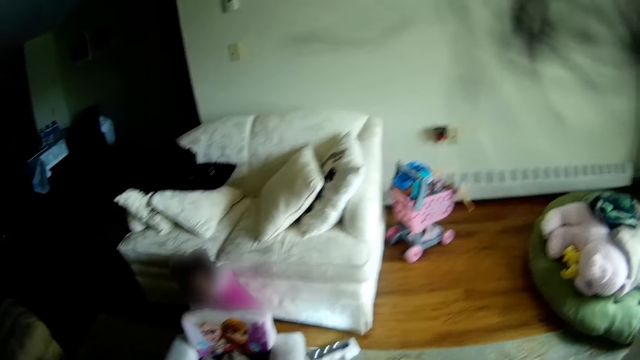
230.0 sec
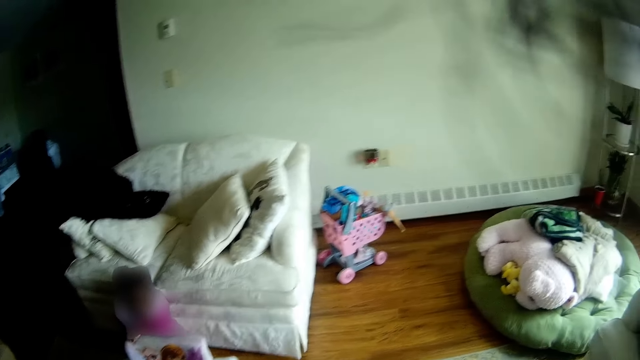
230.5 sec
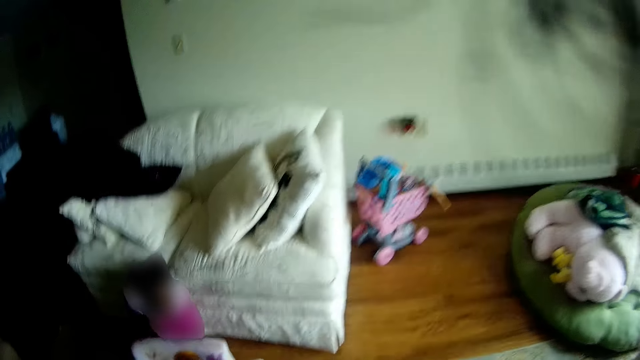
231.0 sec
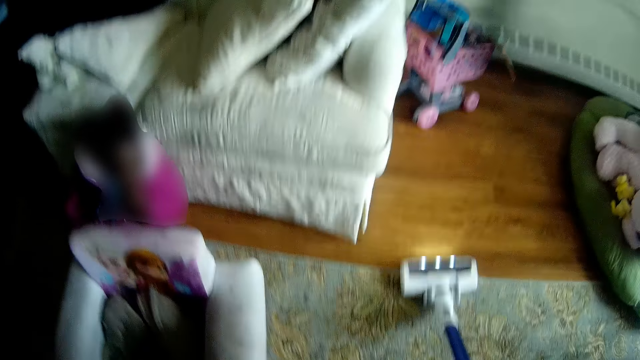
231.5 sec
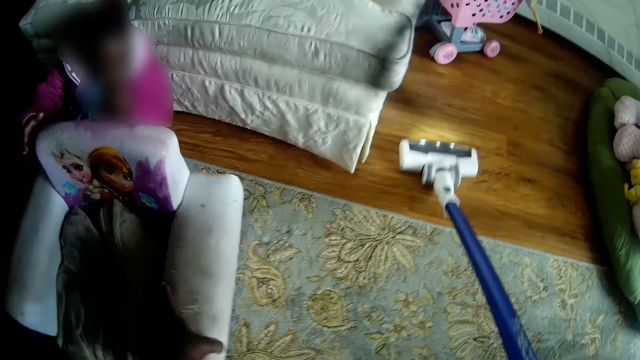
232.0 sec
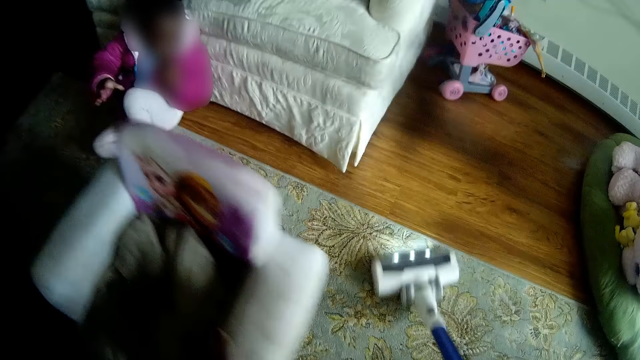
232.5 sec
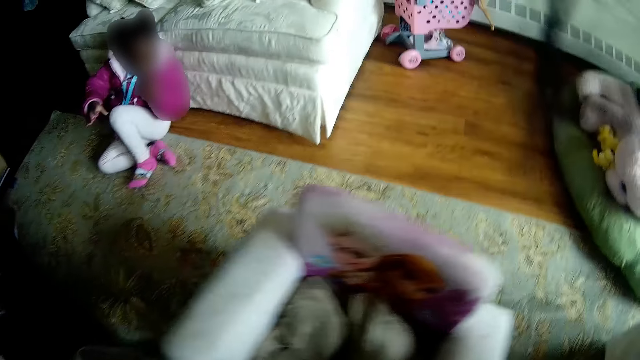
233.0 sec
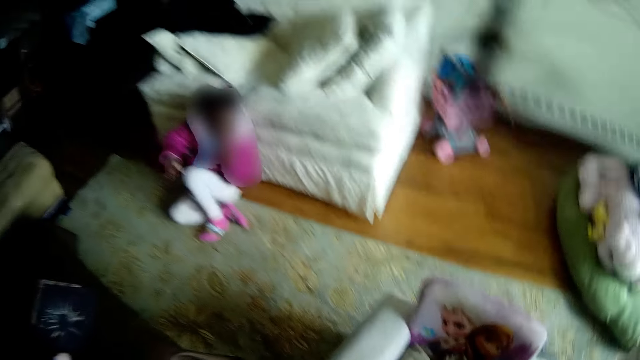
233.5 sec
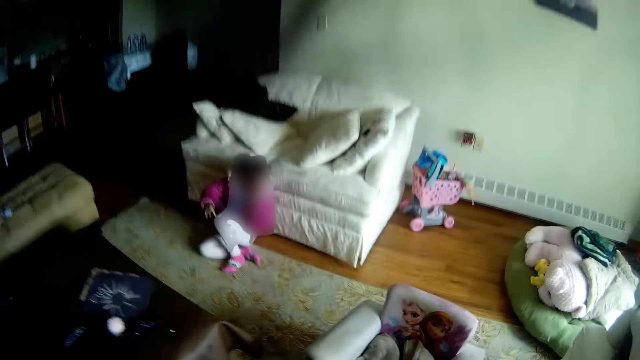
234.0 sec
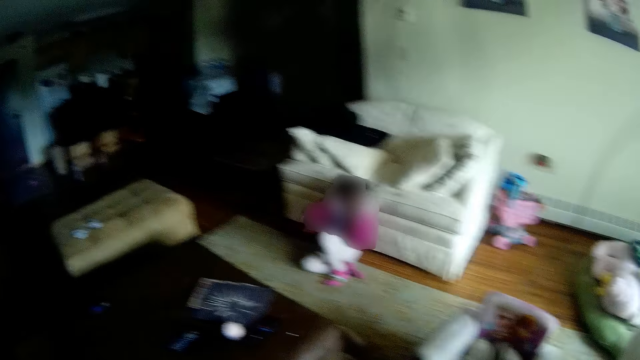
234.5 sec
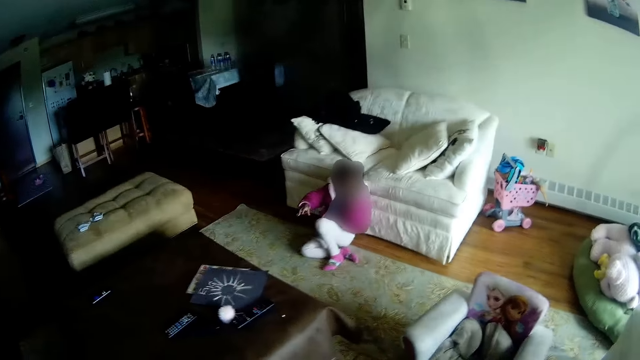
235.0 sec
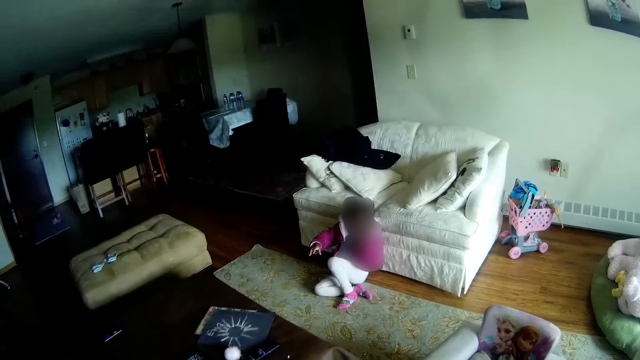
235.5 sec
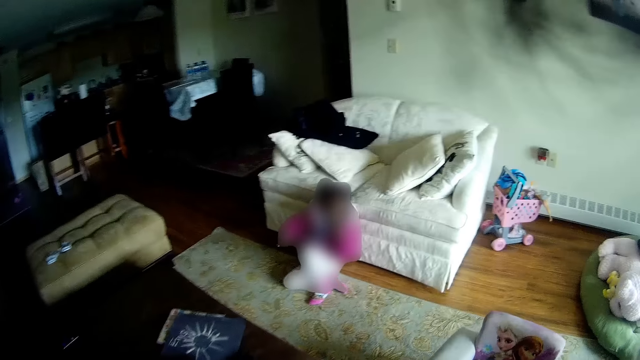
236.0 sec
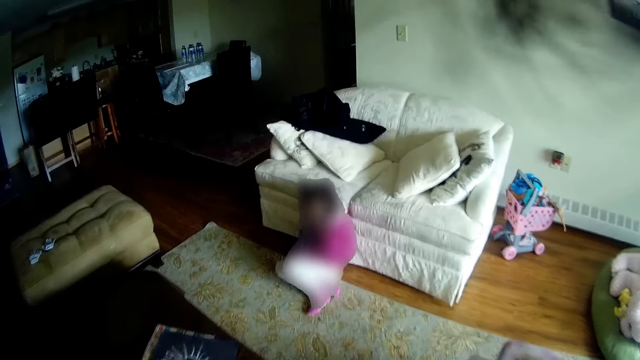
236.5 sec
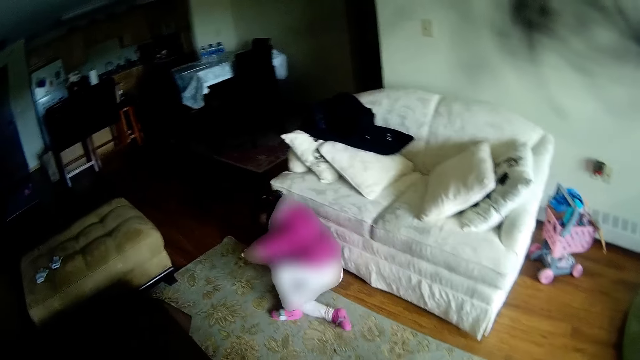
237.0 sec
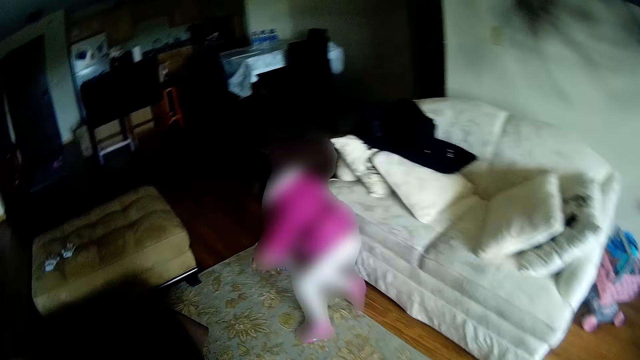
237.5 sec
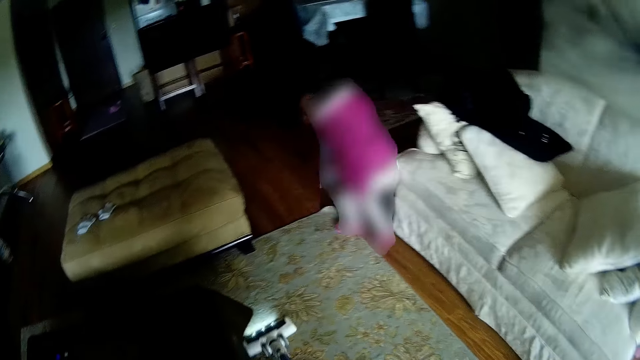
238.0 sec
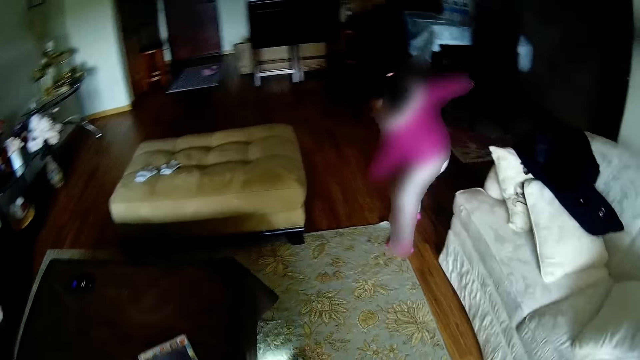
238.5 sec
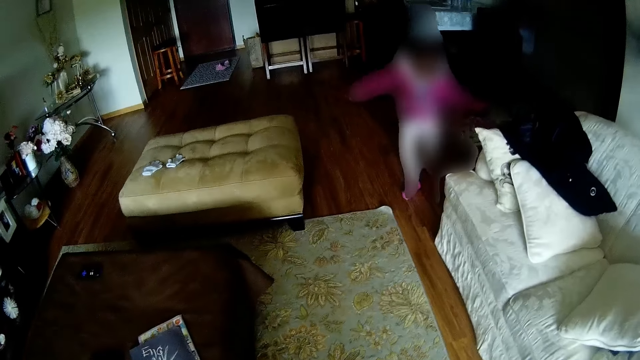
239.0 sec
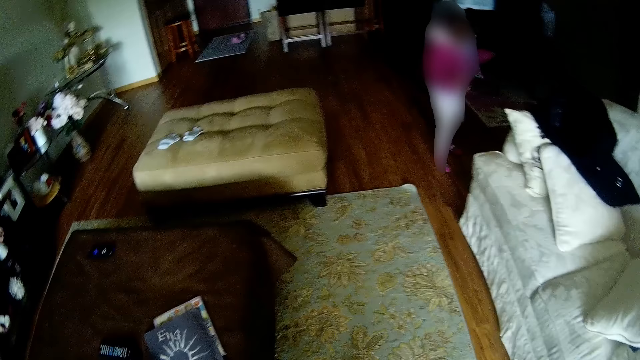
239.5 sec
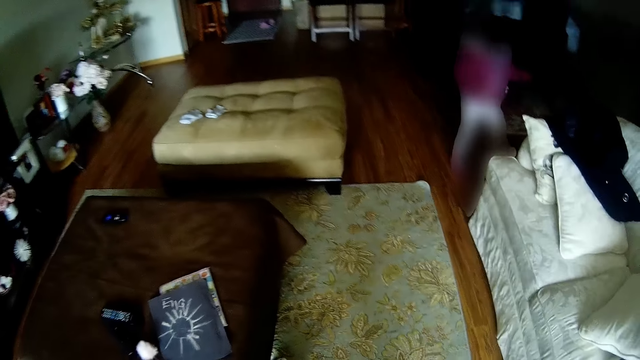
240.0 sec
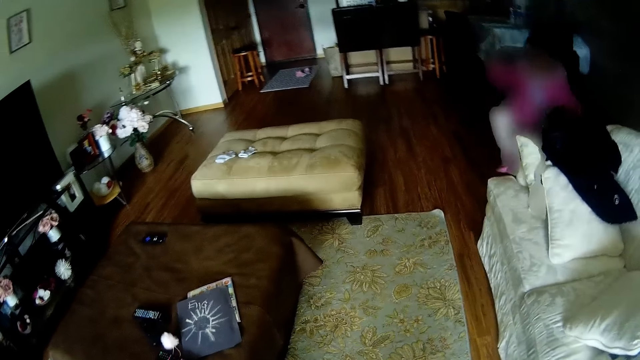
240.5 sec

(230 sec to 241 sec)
The girl pushes a chair towards the camera wearer with her right hand. The camera wearer pulls the seat and cleans. The girl stands up from the ground.

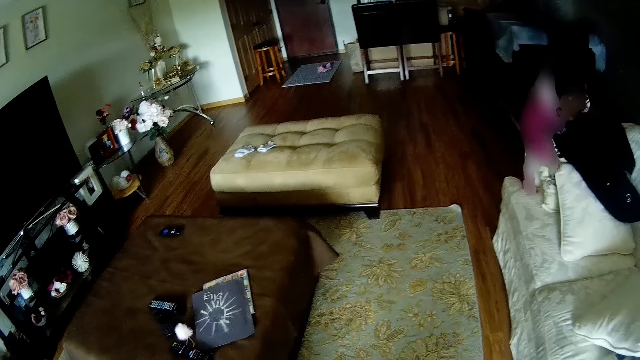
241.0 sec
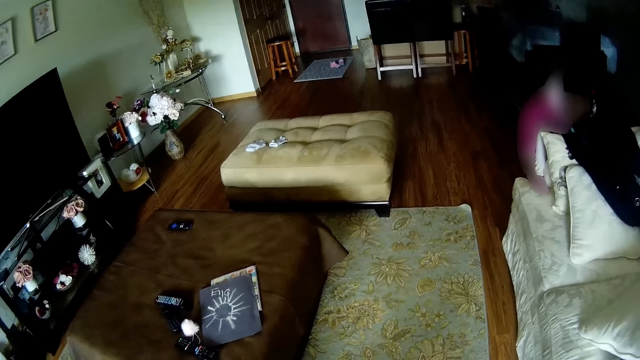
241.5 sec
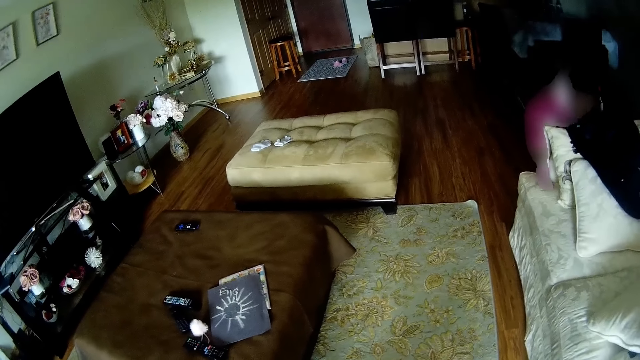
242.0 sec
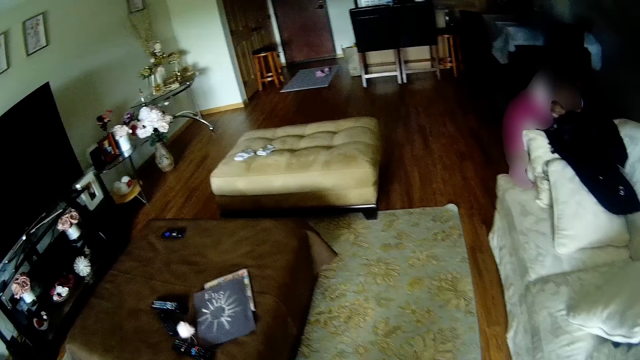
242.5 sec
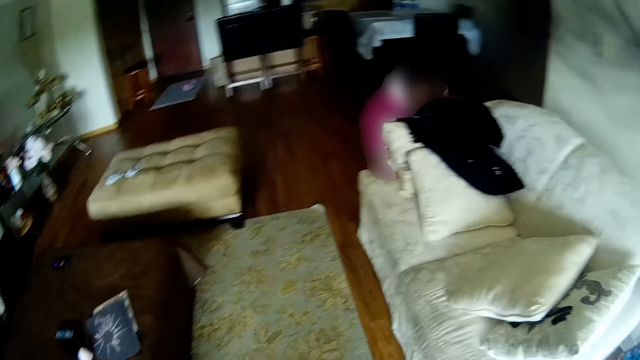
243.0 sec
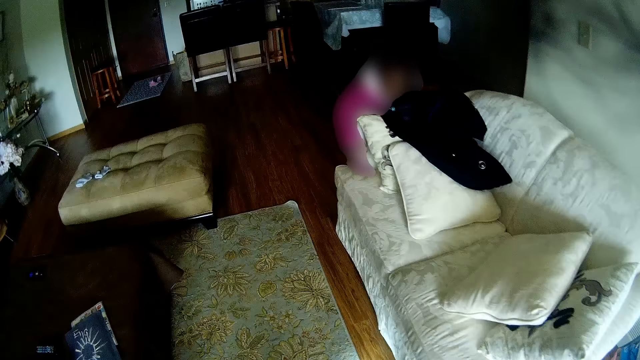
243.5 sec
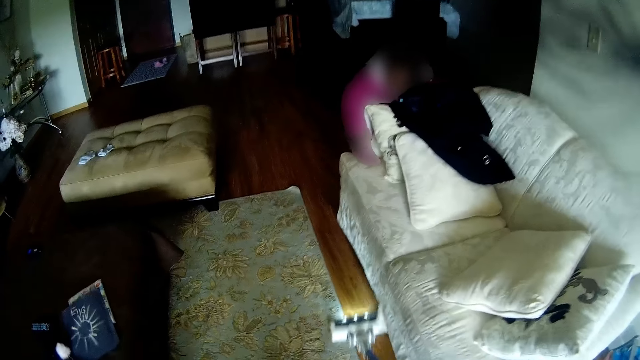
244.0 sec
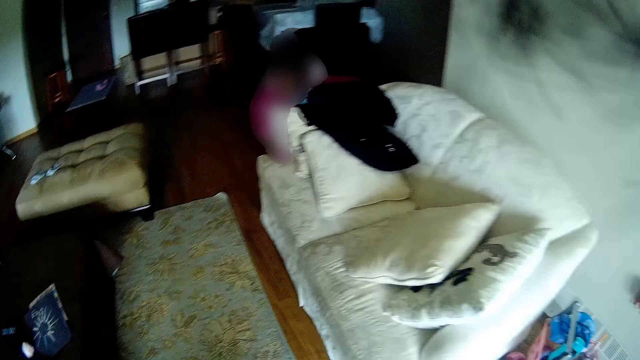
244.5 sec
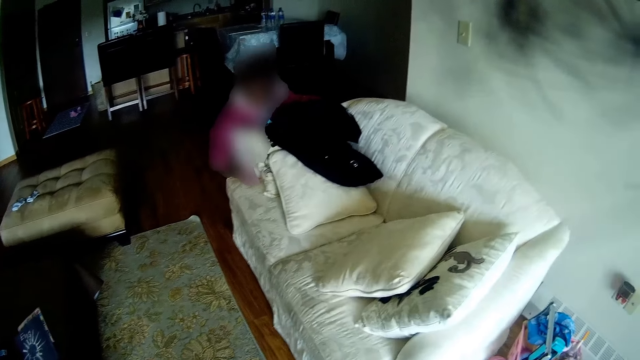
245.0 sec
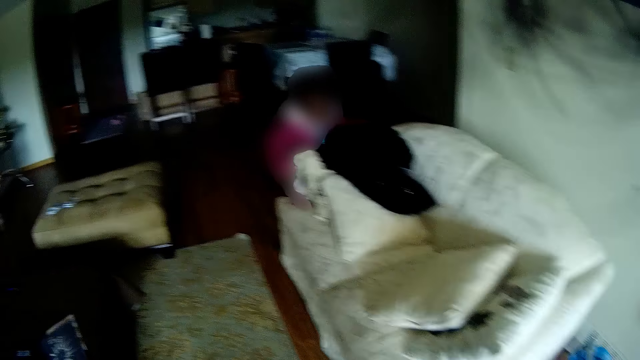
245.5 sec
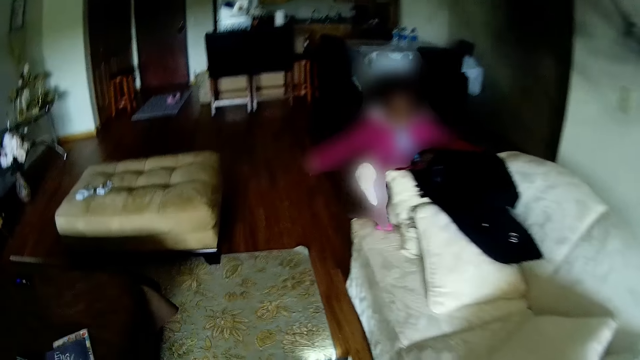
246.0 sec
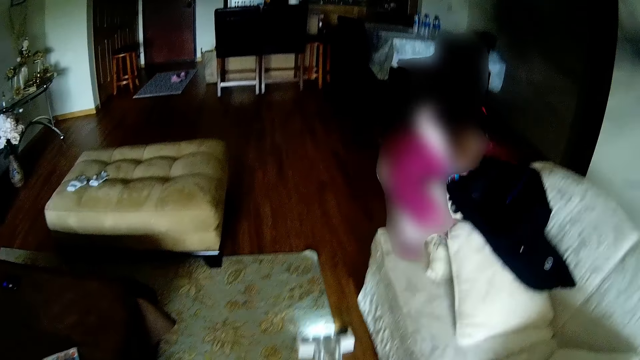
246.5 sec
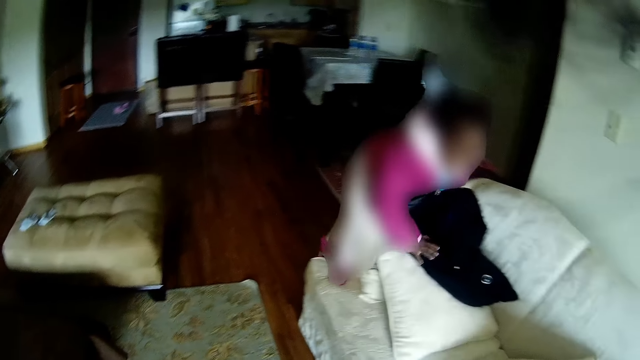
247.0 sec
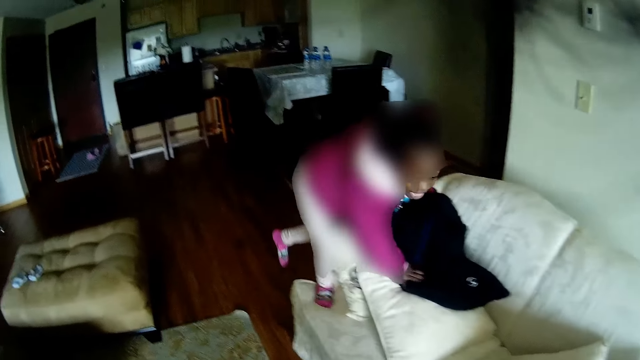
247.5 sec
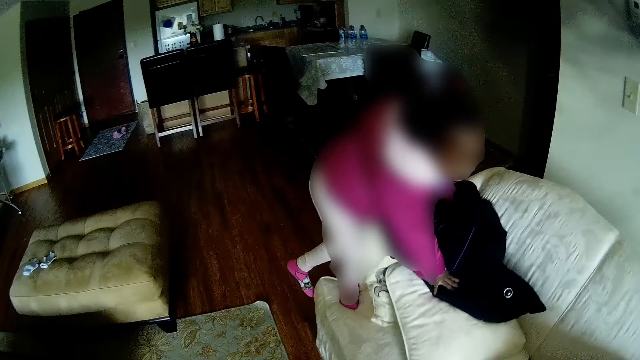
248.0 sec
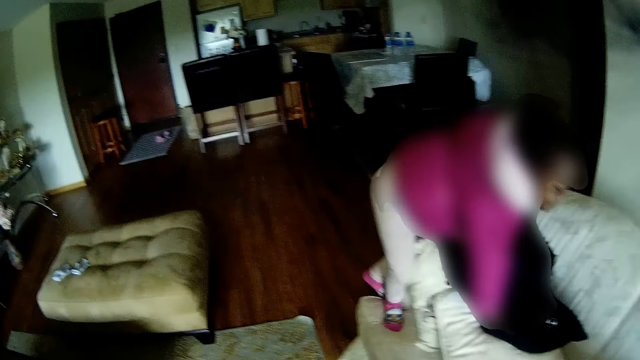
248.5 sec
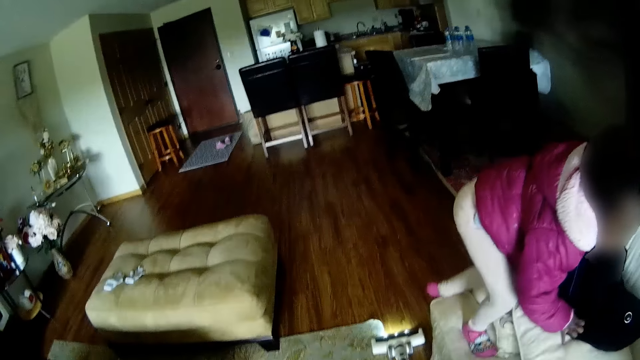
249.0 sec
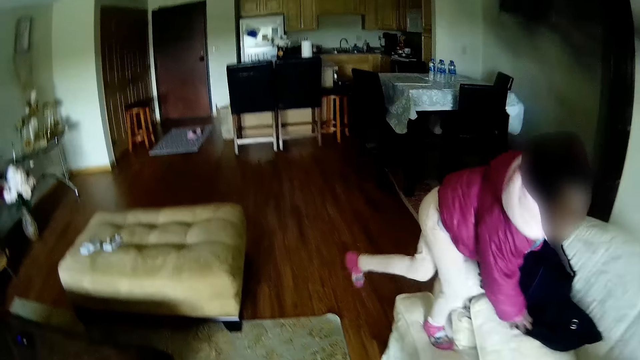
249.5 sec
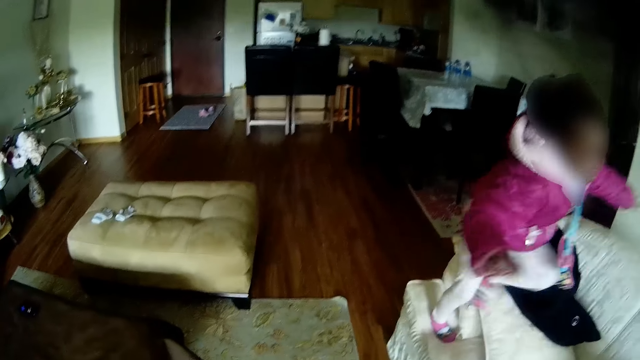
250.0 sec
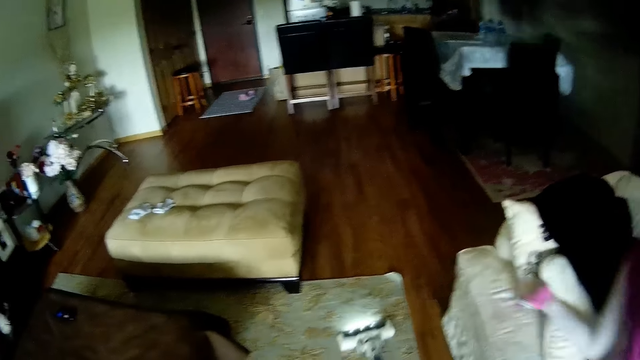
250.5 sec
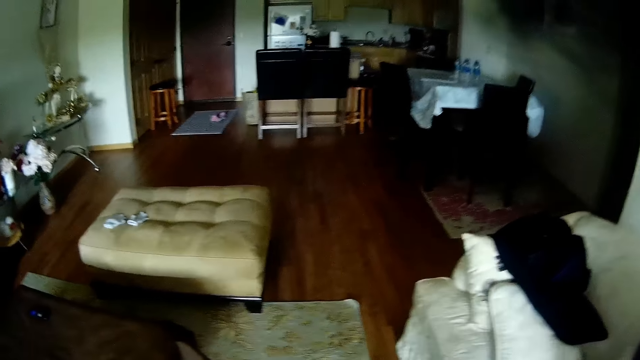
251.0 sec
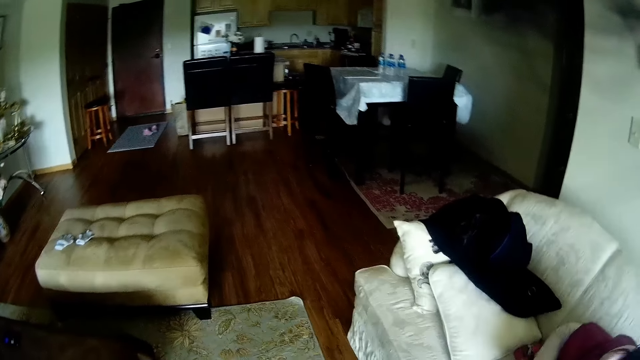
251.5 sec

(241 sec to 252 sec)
The girl climbs on a couch in the sitting room. The camera wearer converses with the girl.
